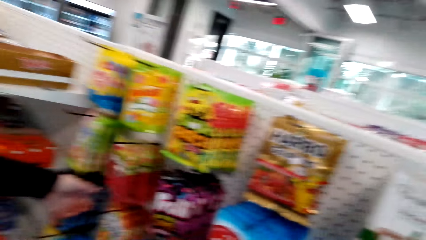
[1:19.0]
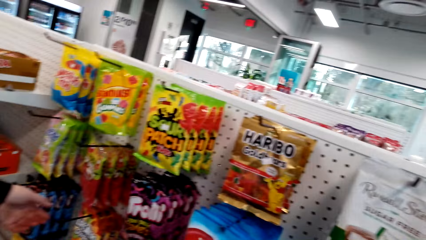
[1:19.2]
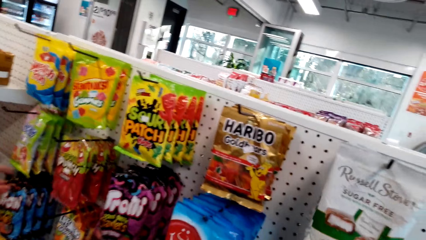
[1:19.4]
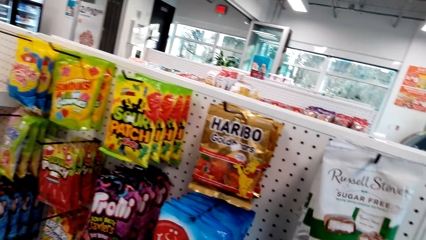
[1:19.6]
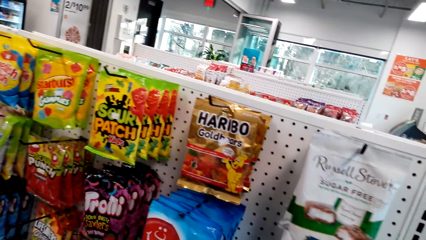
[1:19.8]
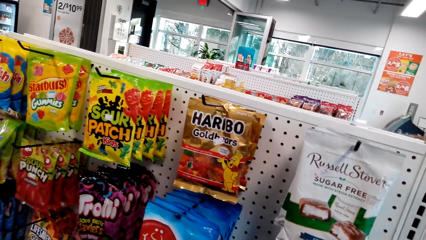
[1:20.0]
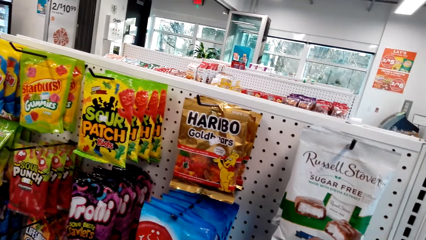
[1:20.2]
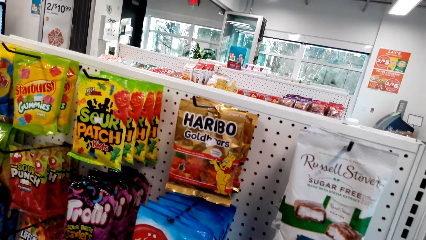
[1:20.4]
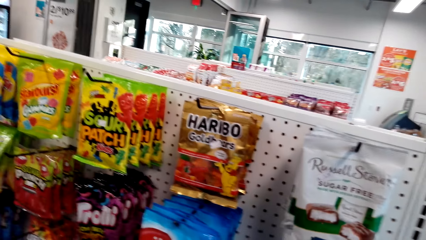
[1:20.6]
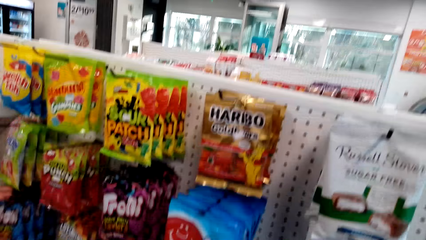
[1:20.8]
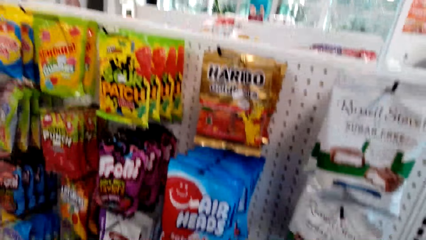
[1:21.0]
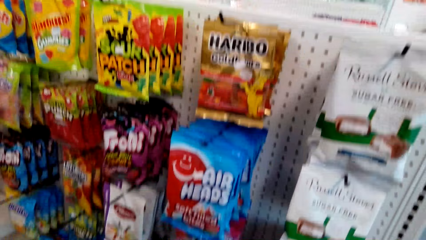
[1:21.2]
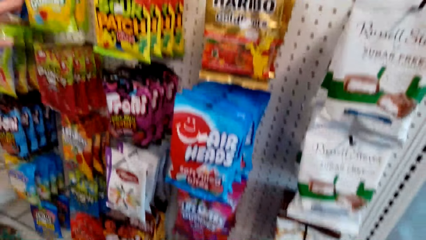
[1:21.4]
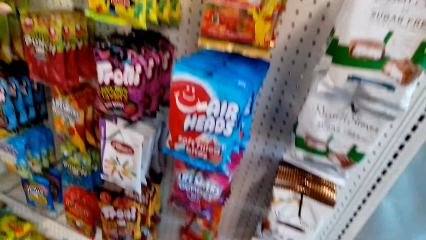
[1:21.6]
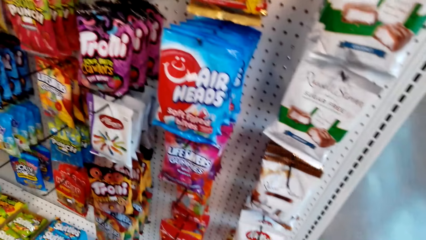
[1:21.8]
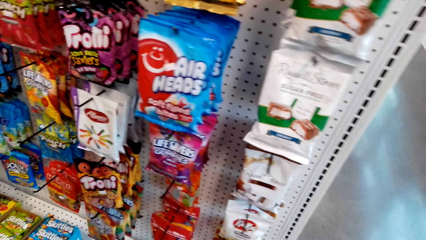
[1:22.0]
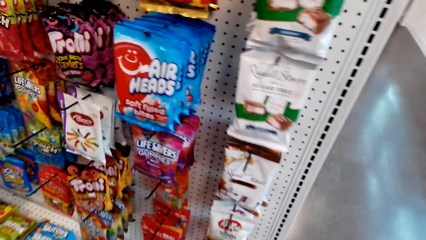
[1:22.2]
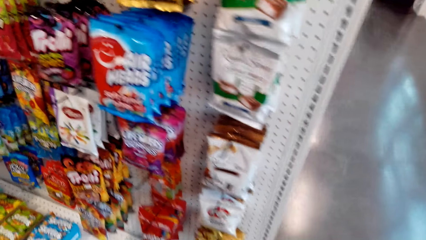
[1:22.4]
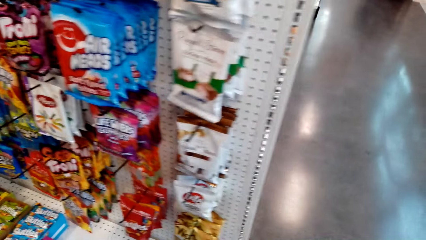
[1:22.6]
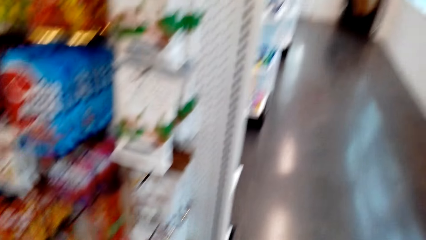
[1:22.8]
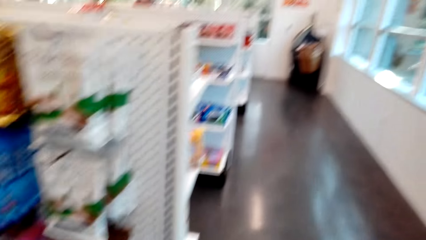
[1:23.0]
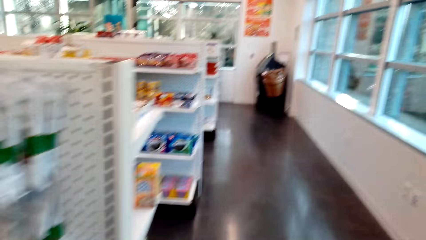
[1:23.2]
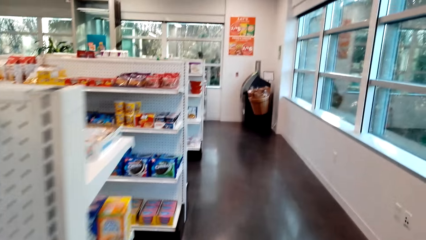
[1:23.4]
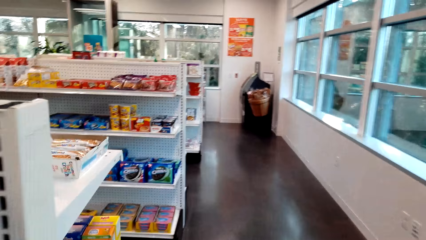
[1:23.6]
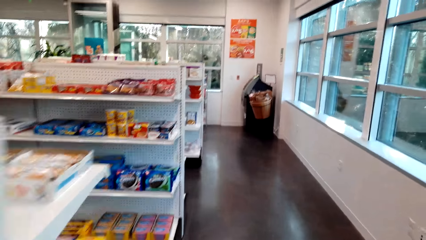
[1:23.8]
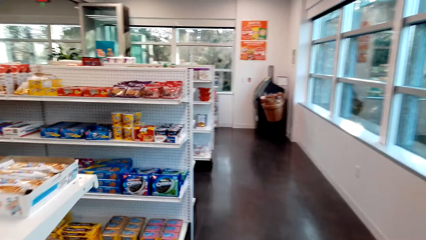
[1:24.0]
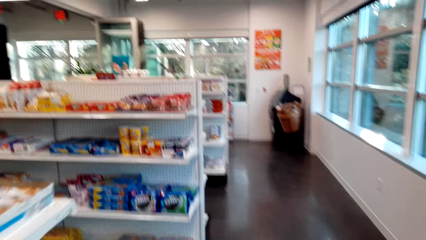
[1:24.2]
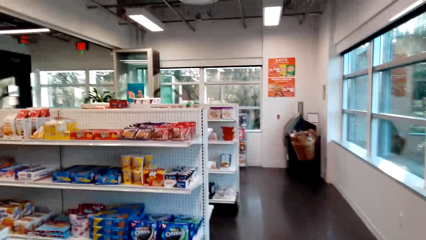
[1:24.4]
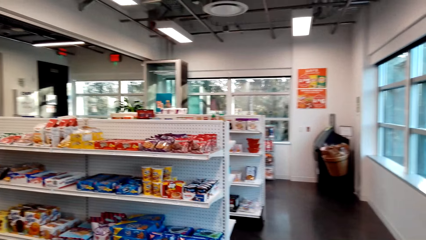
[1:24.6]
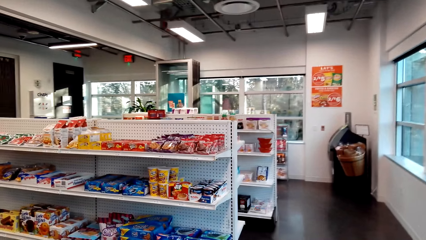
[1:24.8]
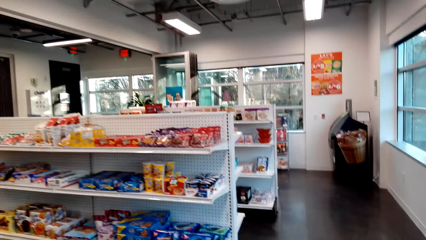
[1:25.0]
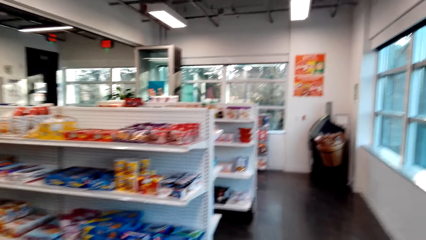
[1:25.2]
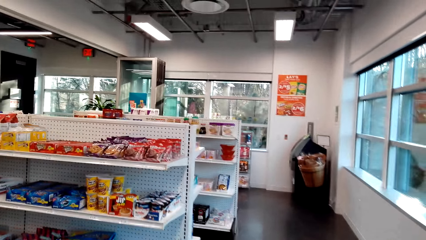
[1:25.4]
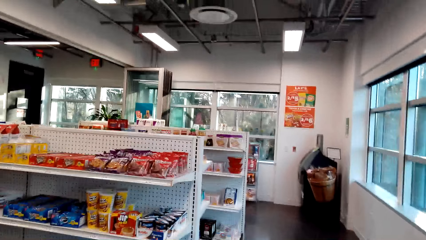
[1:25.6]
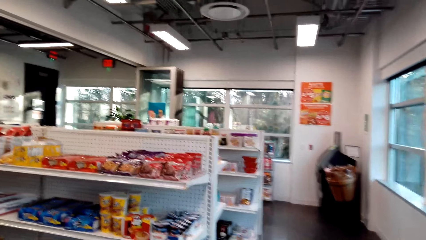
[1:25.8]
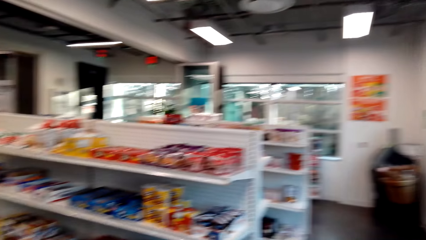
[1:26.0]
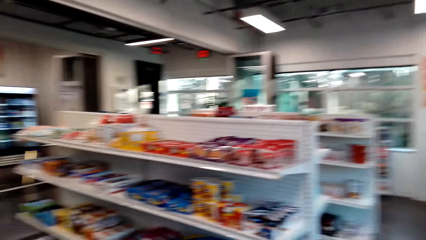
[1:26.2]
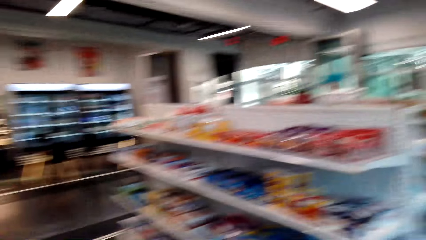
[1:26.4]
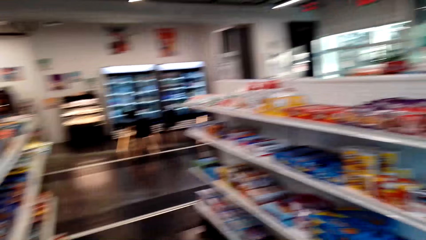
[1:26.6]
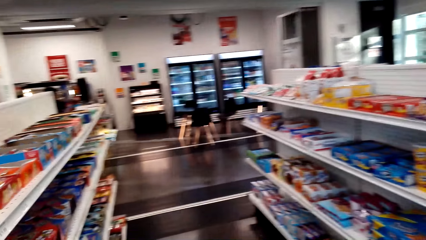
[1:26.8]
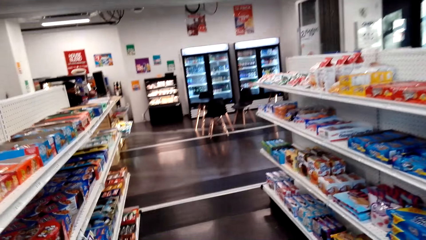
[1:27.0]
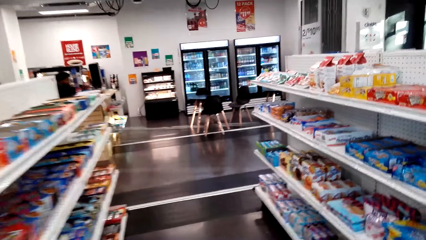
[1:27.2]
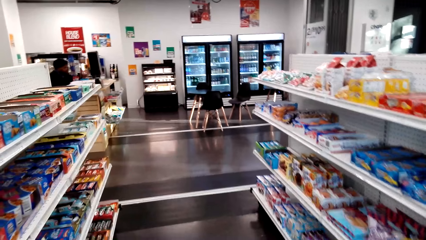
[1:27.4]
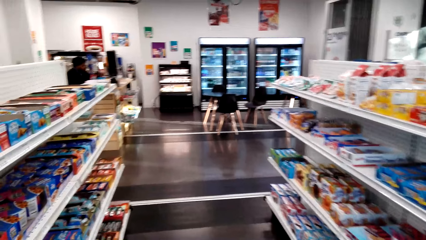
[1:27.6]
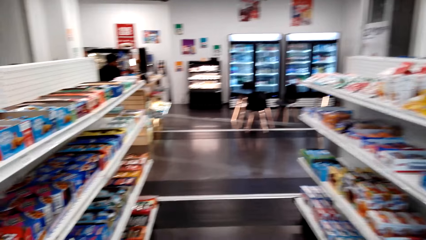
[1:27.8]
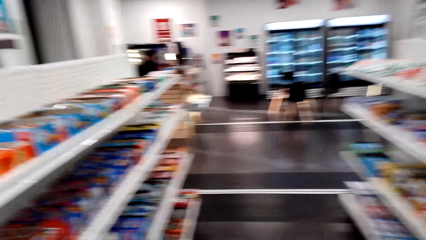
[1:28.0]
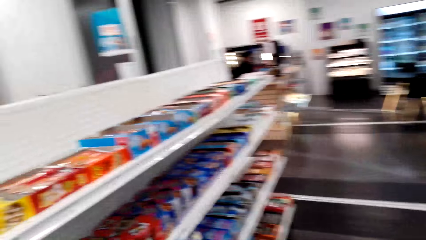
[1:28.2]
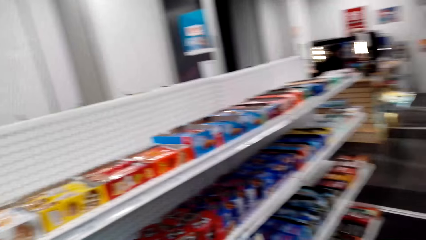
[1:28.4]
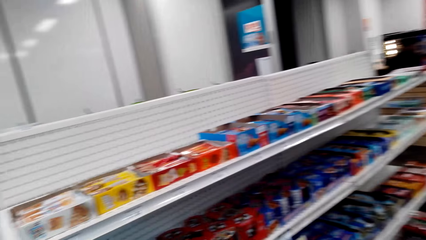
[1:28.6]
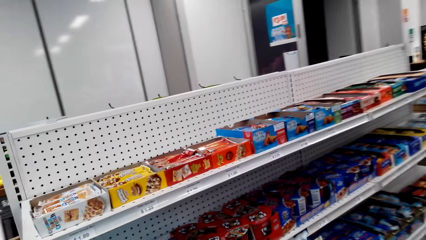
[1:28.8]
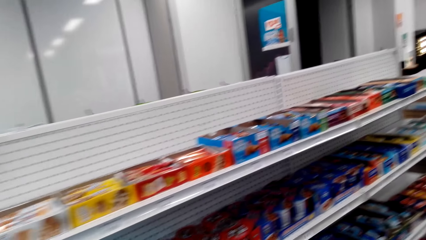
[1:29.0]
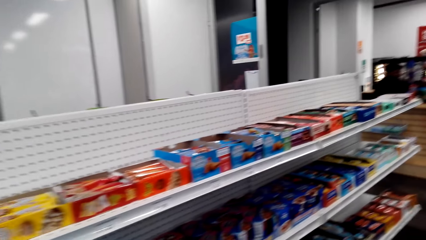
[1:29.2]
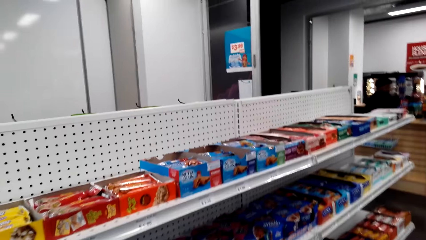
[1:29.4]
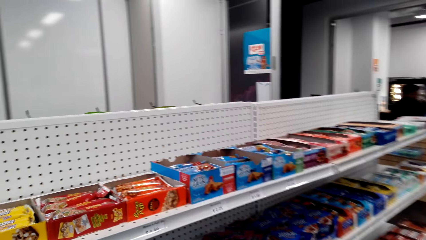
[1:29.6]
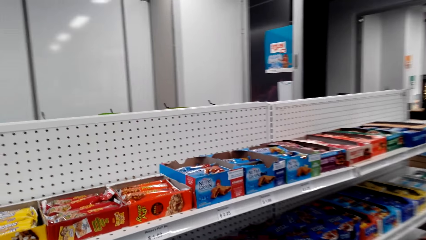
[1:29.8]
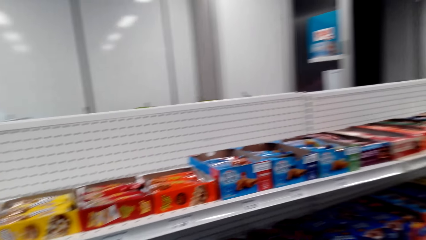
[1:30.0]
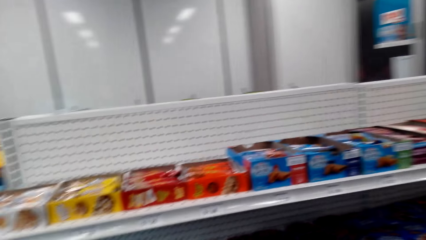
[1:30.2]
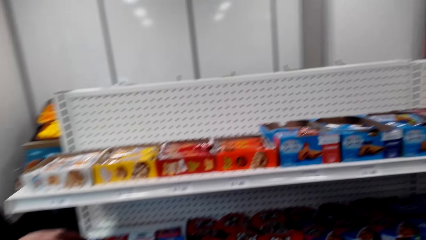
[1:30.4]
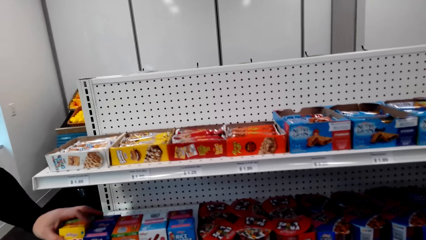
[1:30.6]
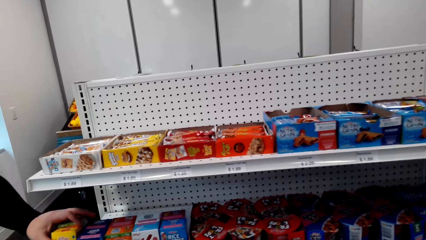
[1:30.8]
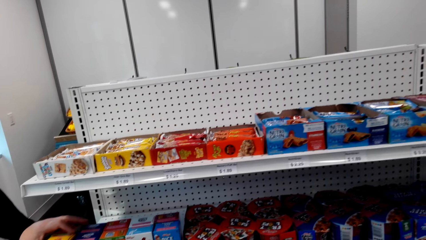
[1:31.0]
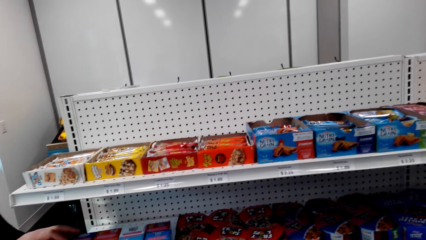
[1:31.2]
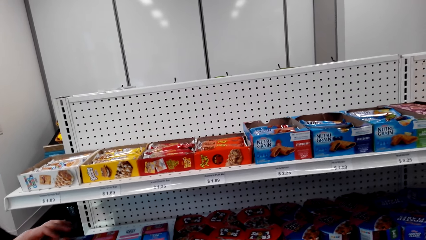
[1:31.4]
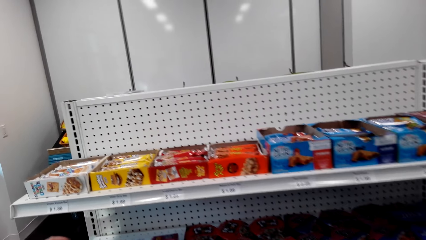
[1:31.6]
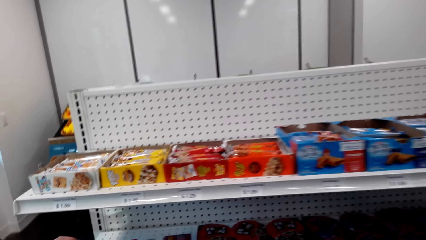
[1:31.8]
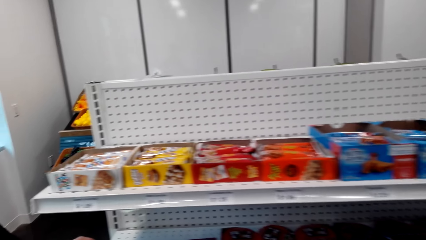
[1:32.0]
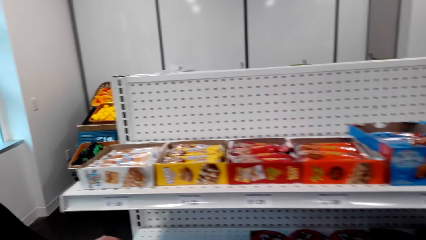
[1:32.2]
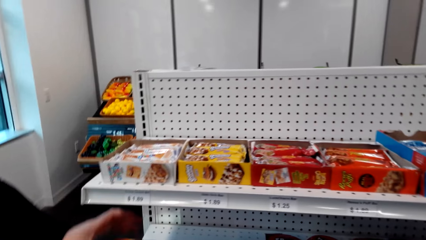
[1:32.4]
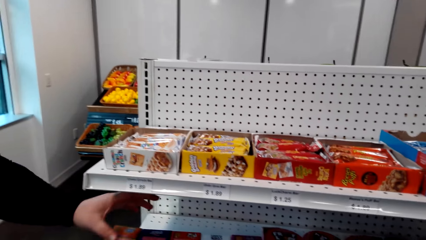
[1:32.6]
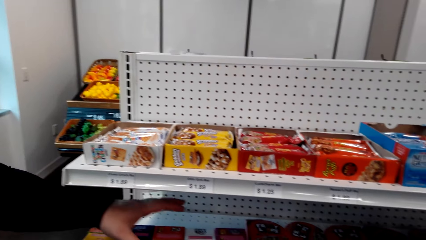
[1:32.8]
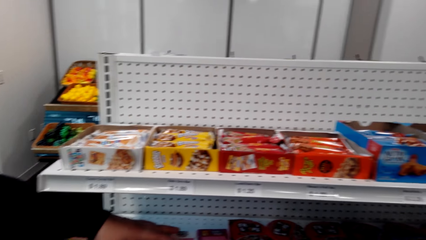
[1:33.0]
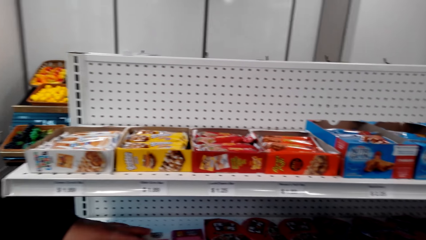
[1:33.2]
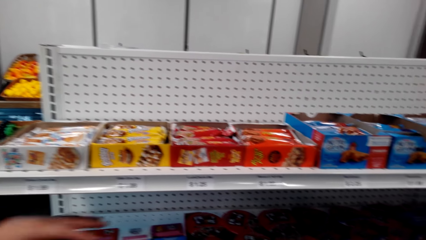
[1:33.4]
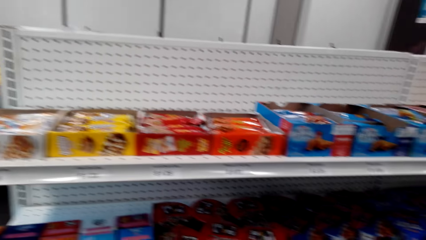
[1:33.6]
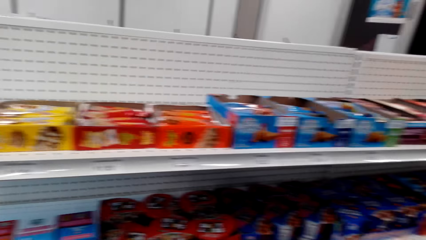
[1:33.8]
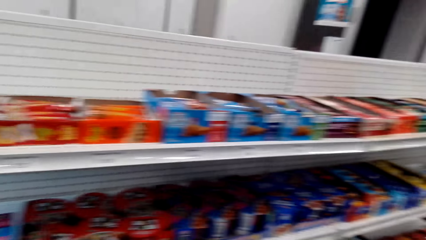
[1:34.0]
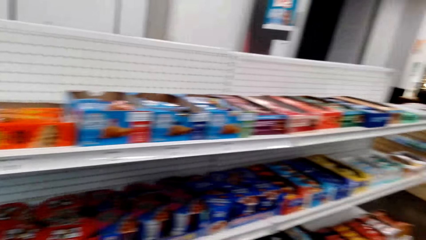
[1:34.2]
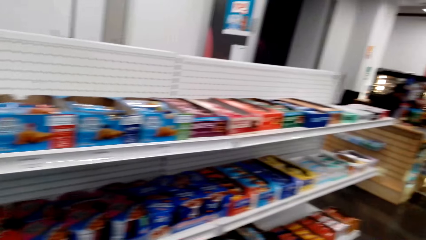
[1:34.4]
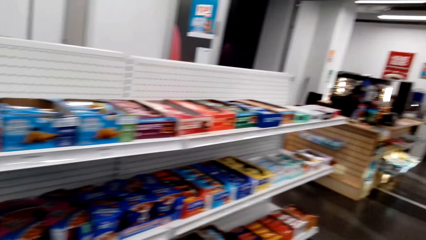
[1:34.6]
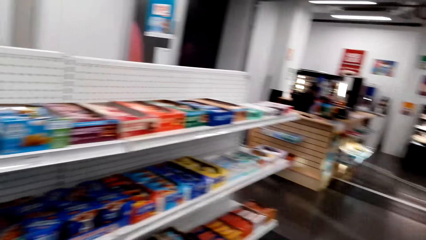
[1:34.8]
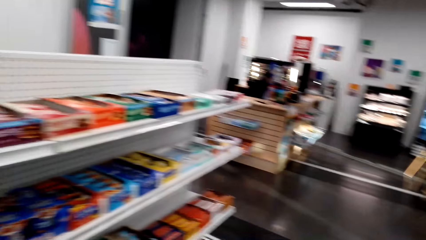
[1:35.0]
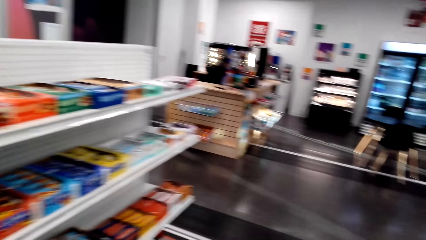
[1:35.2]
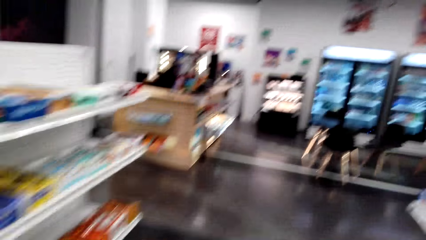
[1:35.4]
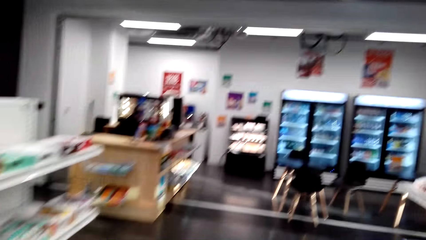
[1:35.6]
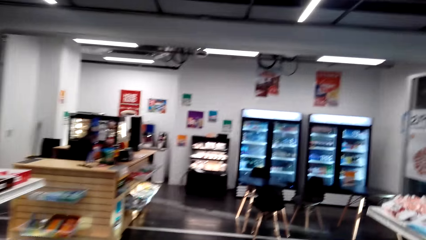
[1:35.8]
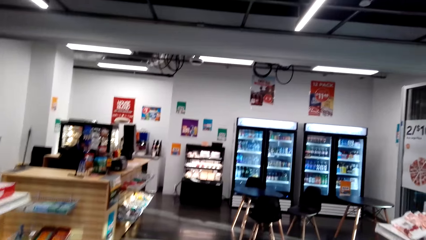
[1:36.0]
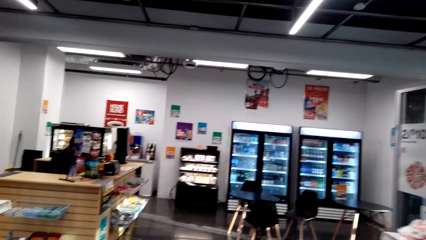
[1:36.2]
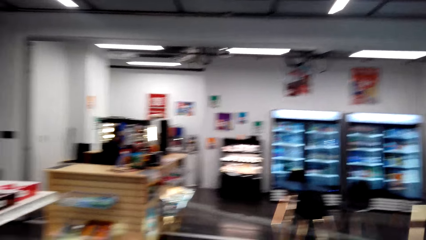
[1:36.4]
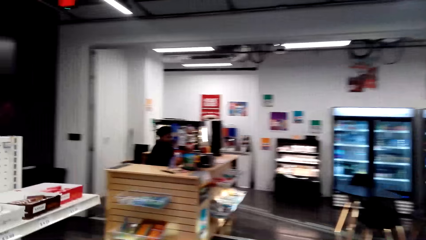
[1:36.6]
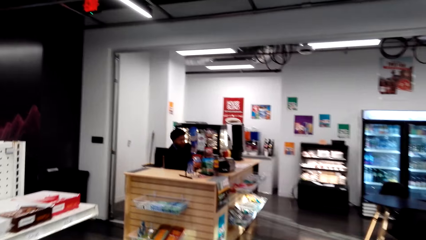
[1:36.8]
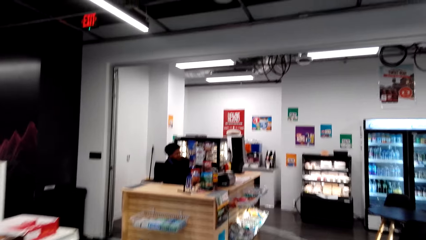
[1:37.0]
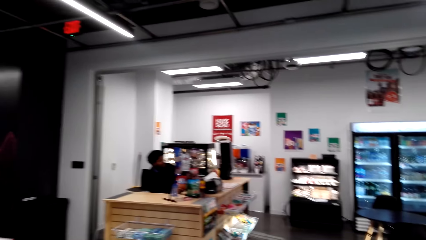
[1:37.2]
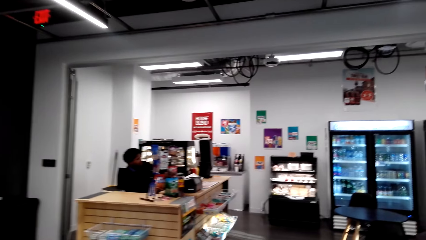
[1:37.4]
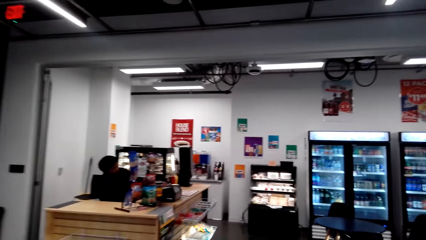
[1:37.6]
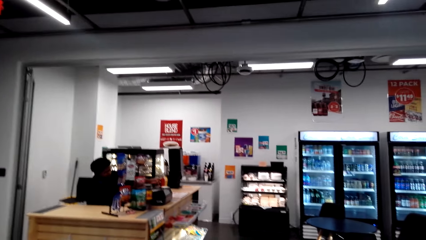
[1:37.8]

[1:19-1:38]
A woman holds a packet of something. The woman touches the punch. She holds the packet of something again. The camera wearer touches the Russell Stover. They move around the supermarket. A man sits at the counter. The camera wearer looks at the items on the shelves. The man sits at the counter. The woman holds the packet of something. She holds the packet of something again. The man sits at the counter. The camera wearer moves around the supermarket. The man puts paper on the counter.
